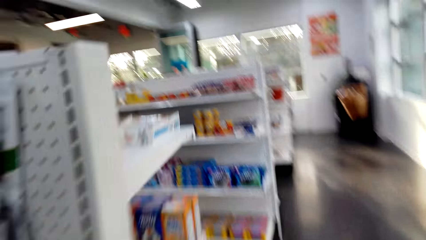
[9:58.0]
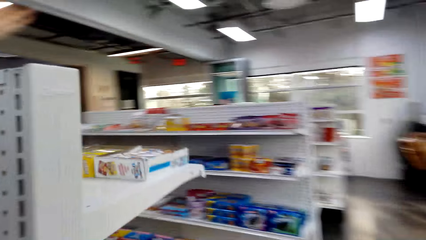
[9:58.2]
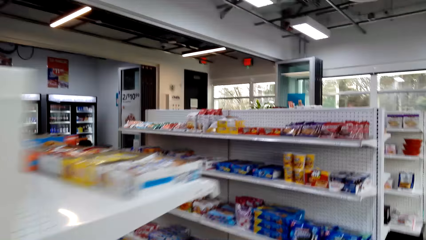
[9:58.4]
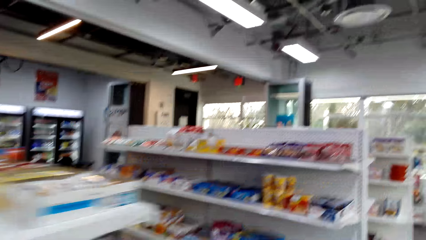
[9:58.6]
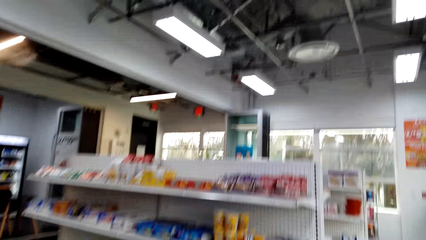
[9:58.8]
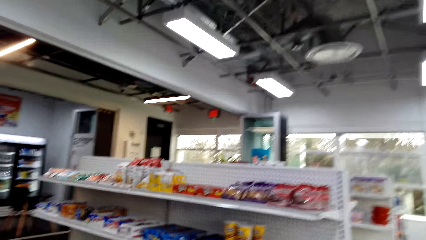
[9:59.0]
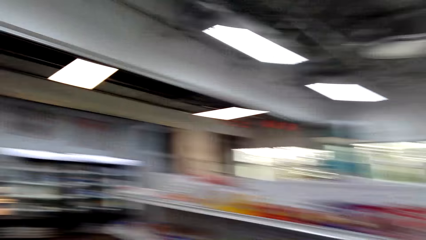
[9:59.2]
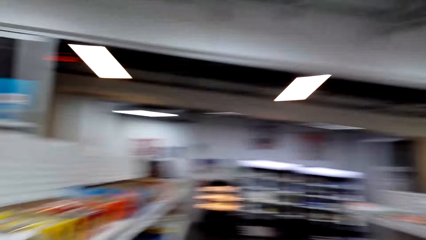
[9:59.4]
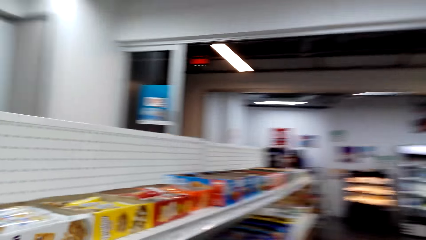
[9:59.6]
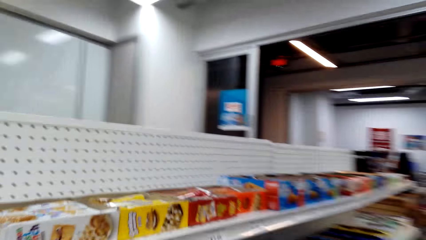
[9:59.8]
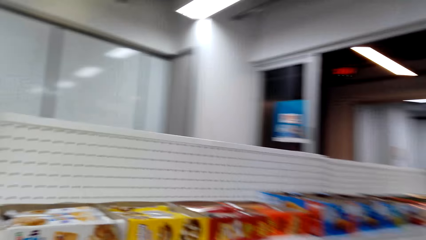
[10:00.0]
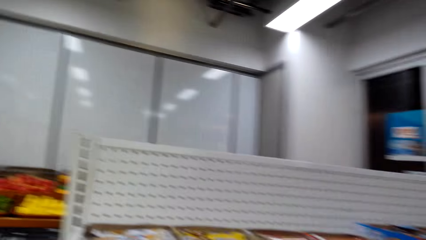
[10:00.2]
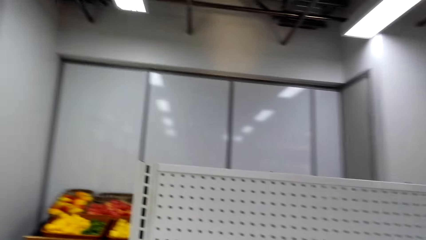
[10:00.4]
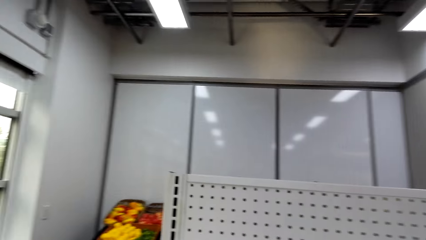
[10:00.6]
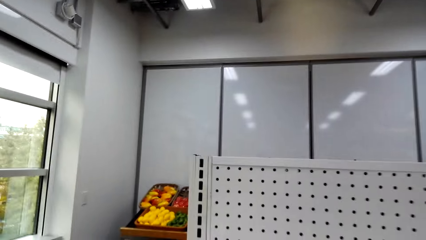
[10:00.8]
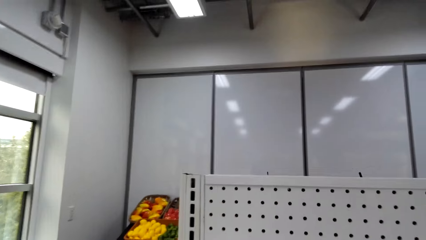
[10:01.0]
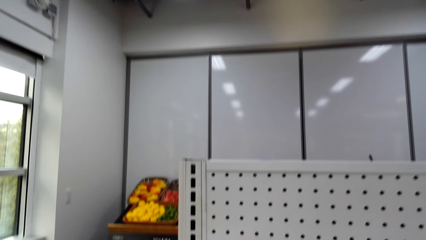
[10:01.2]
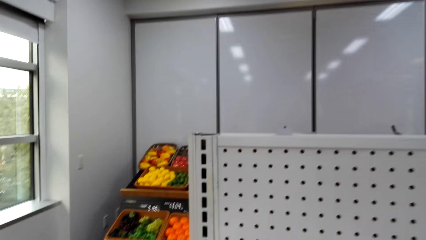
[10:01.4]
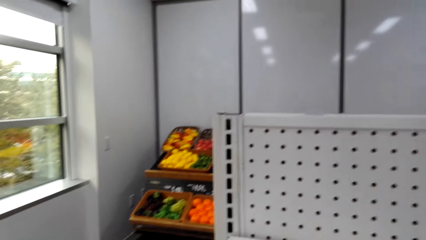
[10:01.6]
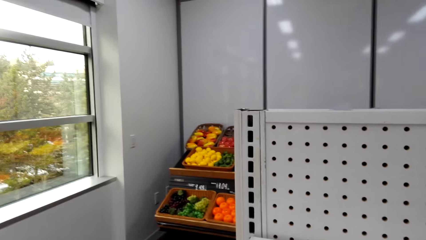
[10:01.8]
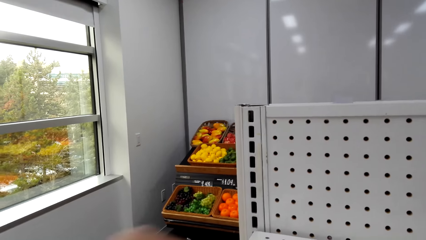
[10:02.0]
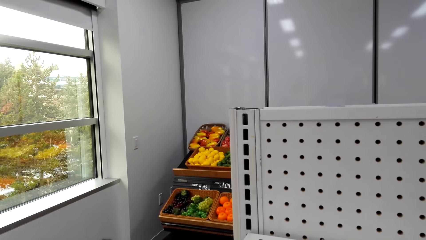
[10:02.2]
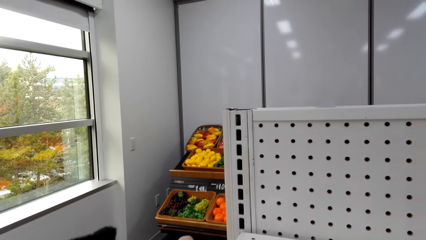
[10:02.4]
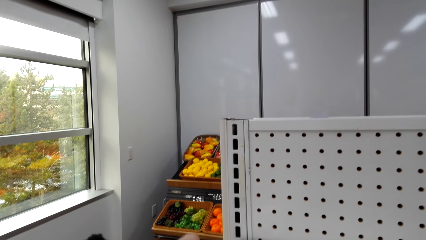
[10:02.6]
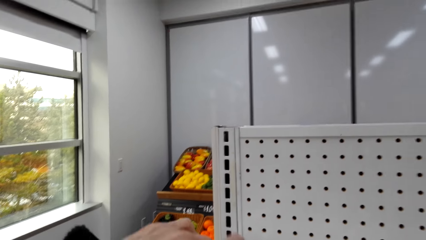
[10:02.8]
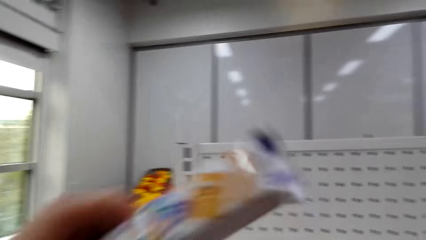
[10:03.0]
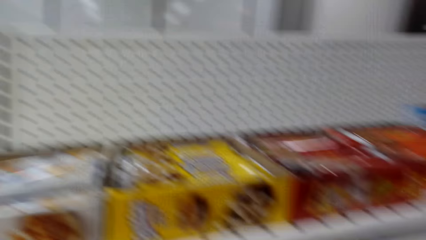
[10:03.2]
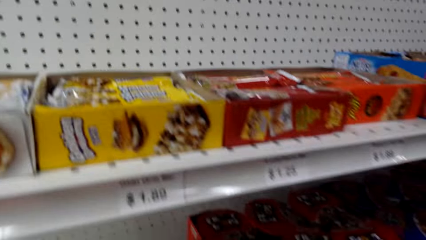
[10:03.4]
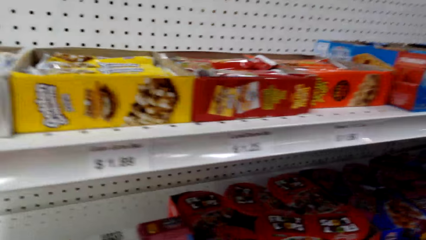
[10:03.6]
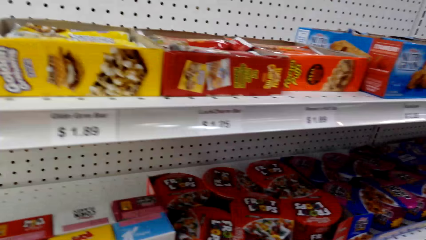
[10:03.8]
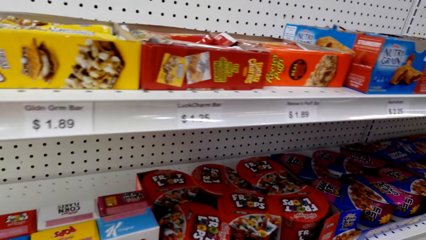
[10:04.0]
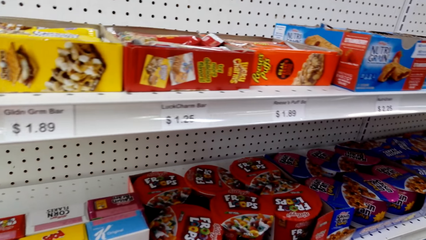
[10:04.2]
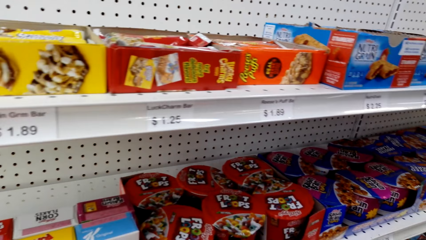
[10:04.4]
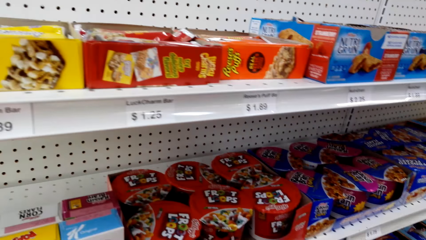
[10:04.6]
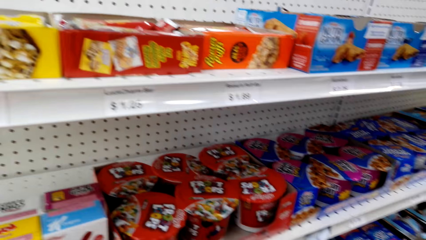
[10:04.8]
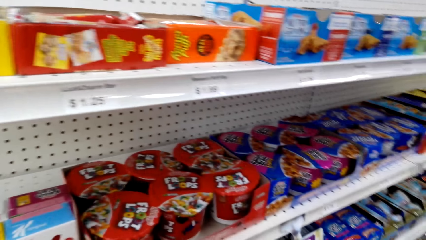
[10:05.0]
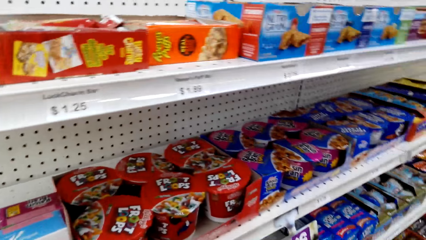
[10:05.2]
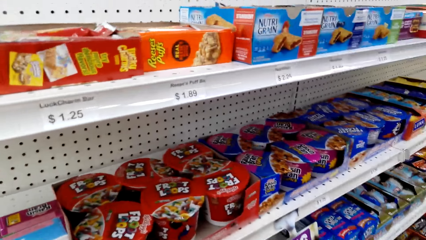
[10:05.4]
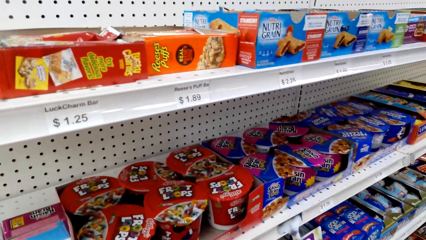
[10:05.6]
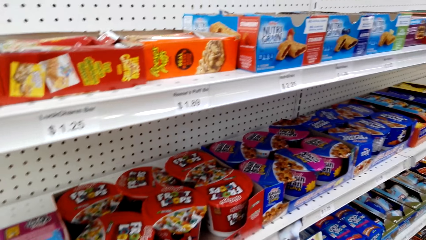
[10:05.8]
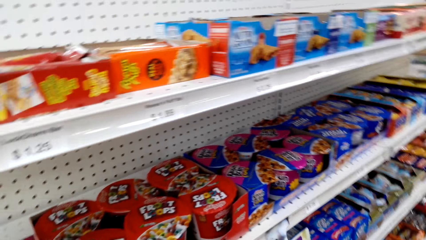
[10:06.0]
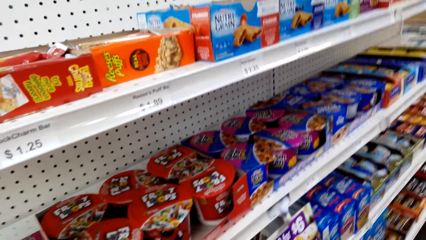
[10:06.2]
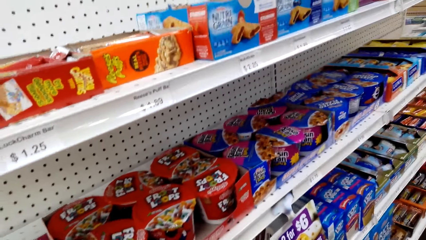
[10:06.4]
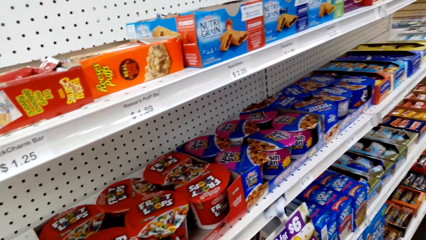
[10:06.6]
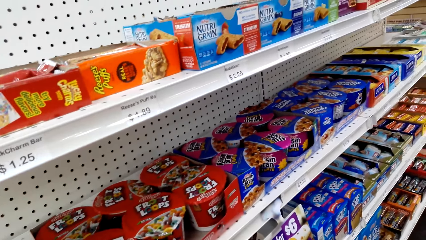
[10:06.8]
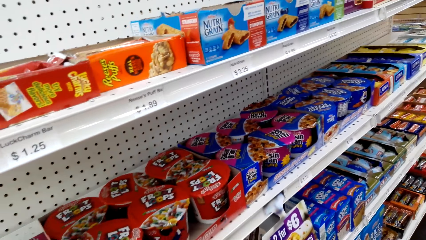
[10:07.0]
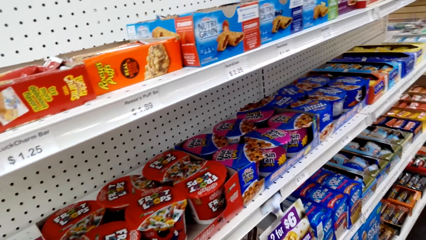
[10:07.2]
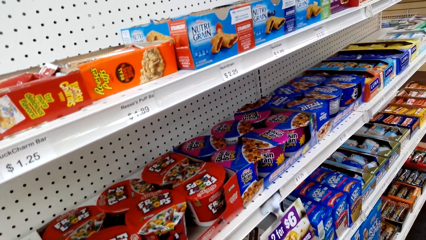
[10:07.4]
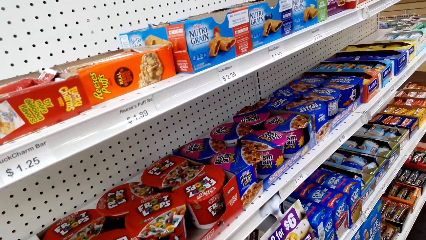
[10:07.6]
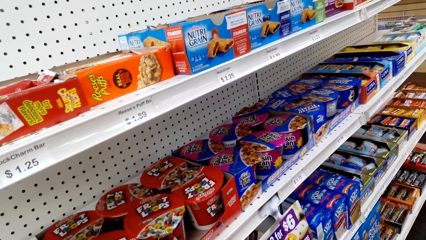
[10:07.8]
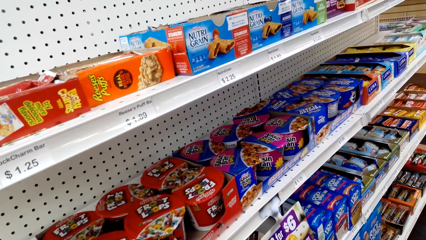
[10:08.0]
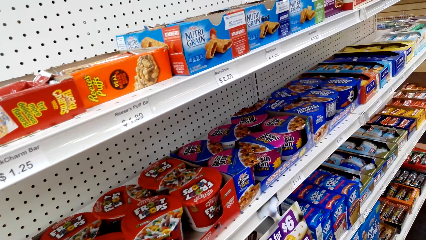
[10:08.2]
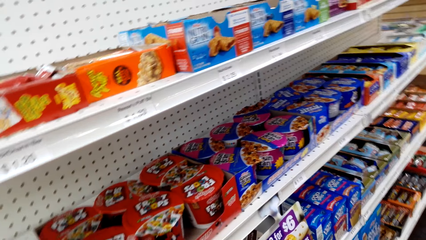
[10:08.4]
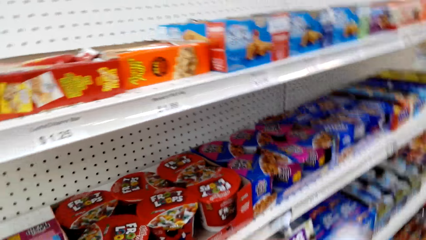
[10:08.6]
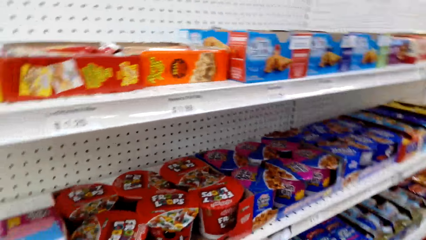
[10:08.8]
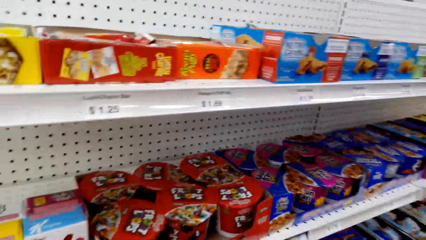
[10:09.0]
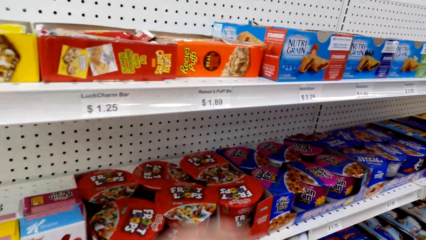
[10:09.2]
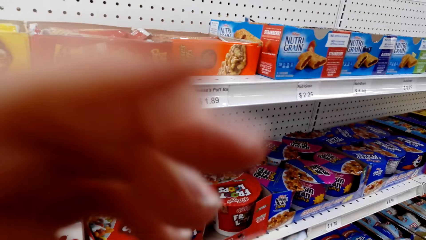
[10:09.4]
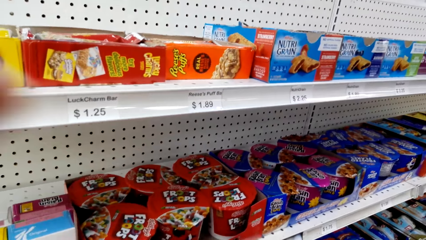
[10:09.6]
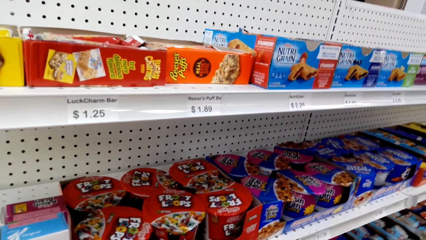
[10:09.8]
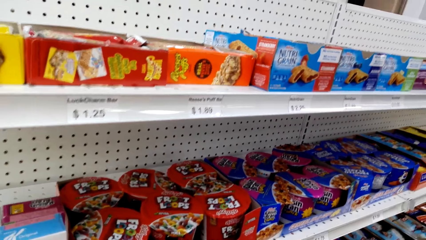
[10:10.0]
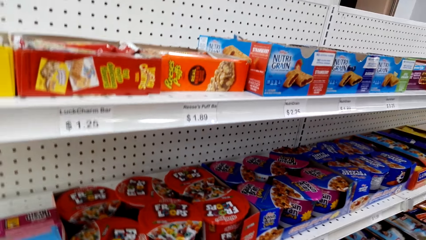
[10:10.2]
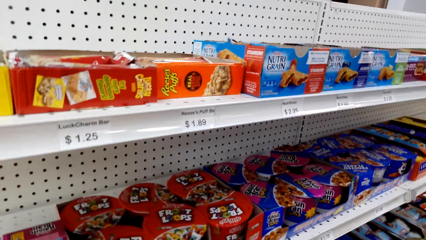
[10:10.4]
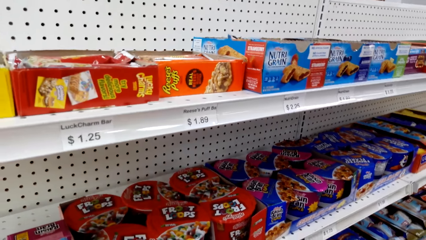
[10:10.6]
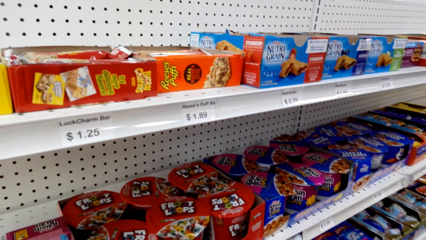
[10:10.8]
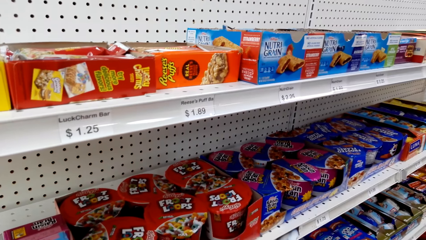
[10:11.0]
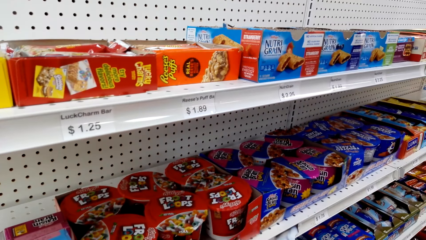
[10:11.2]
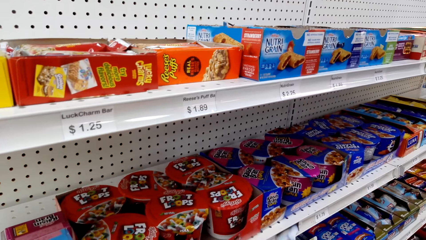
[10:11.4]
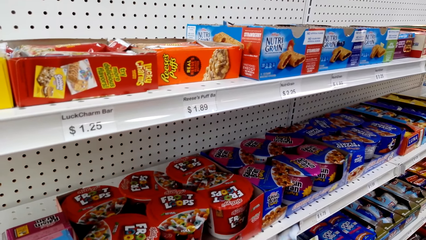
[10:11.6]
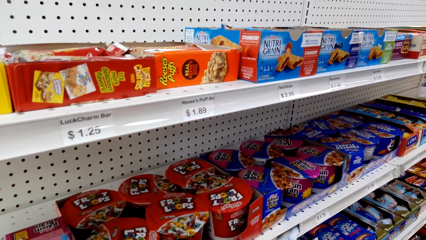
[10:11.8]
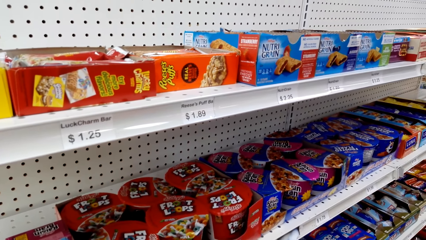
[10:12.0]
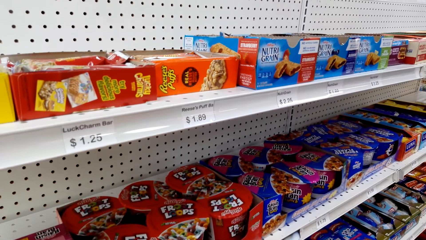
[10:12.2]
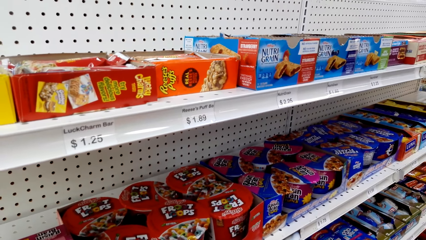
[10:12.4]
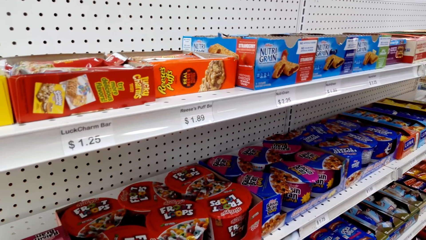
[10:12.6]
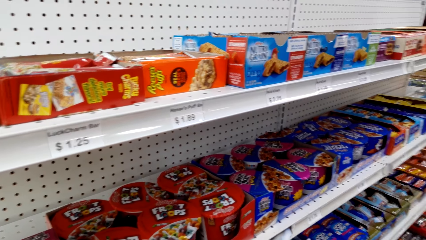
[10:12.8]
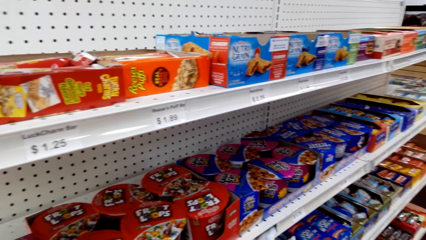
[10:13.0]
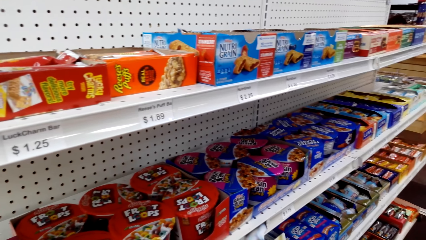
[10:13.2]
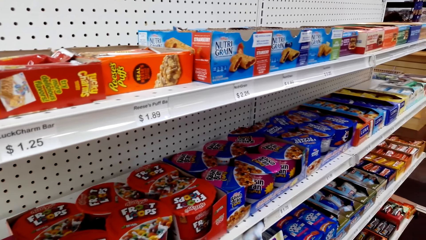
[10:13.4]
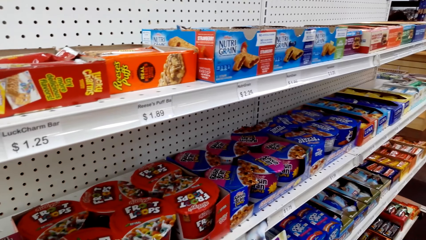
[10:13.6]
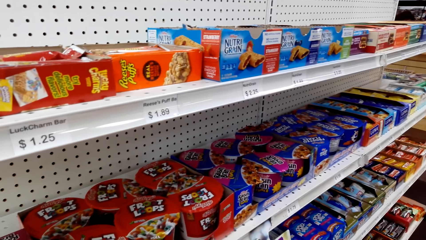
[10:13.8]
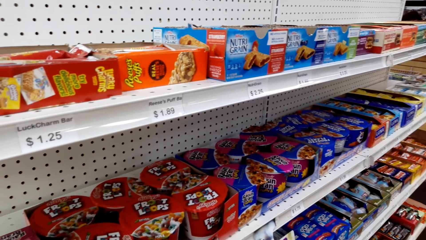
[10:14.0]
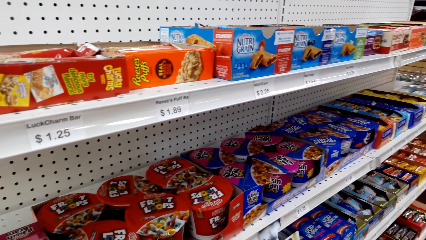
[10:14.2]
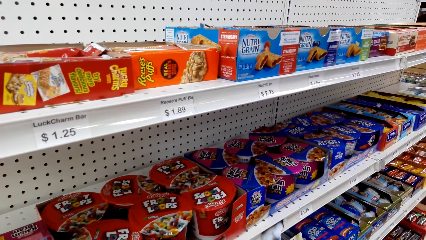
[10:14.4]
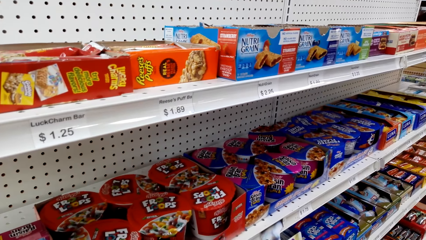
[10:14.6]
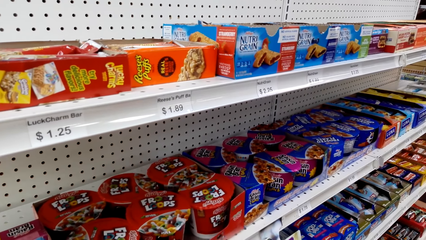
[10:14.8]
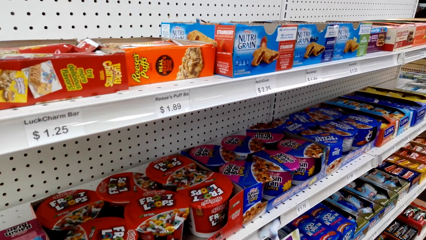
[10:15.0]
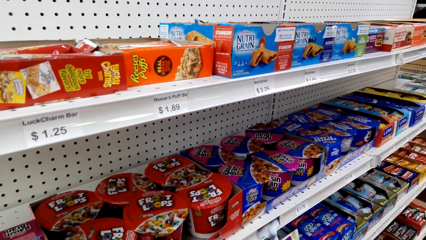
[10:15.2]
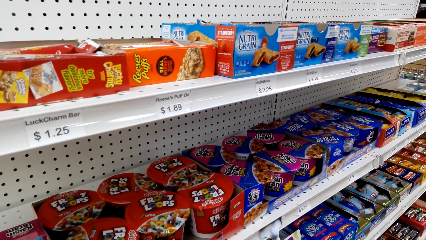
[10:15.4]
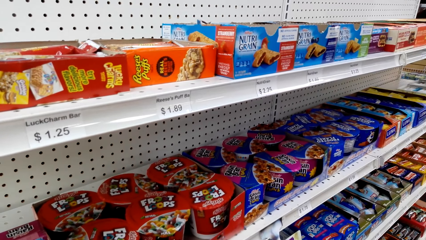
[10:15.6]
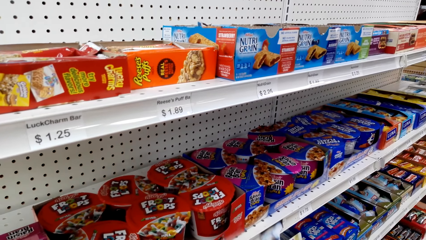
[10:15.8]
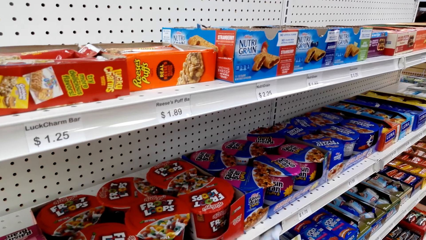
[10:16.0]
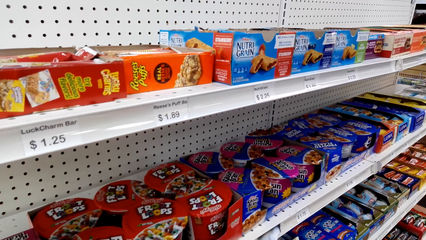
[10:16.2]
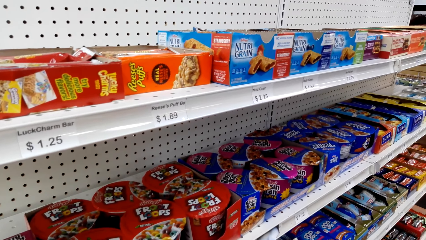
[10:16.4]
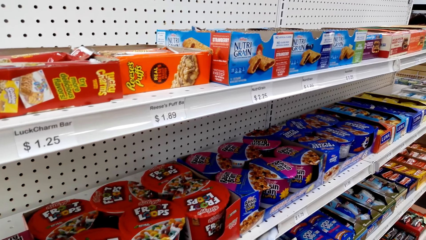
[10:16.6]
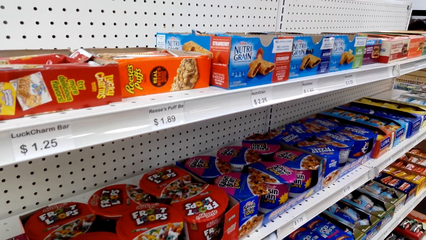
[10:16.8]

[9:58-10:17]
A person touches a box of something on the shelf. The camera wearer picks something from the shelf. They look around the supermarket shelves, touch their face and look at something.
